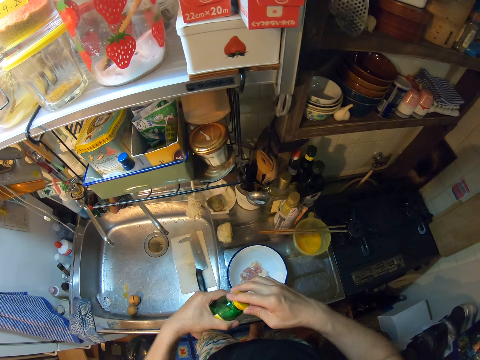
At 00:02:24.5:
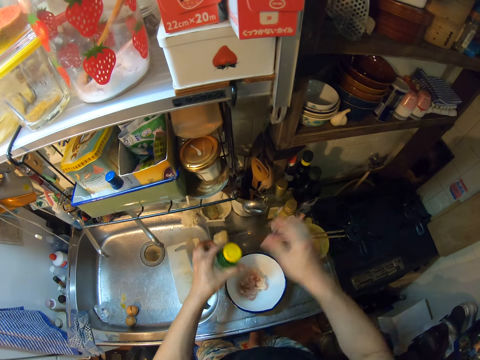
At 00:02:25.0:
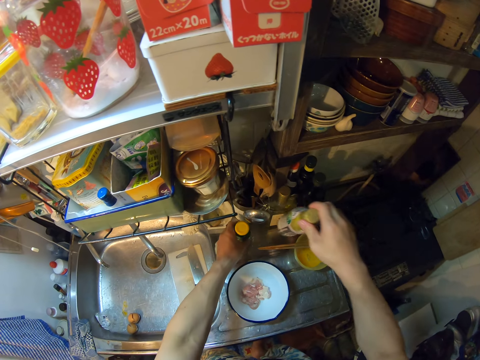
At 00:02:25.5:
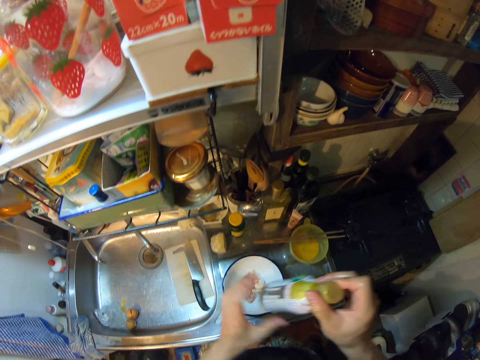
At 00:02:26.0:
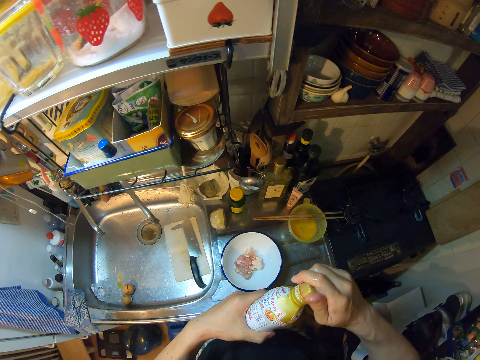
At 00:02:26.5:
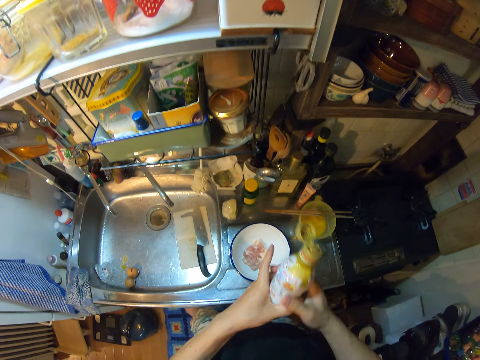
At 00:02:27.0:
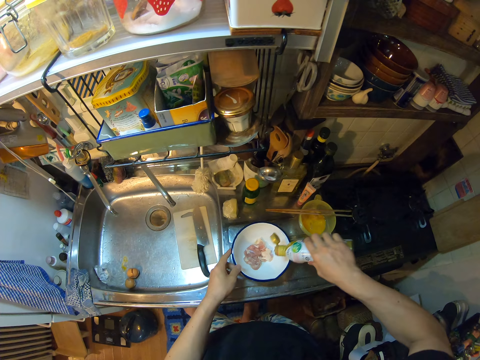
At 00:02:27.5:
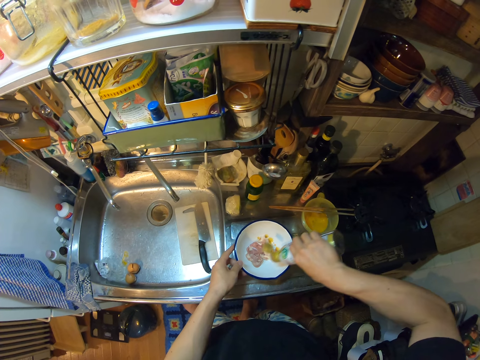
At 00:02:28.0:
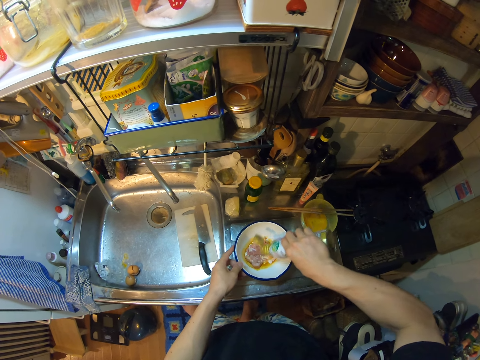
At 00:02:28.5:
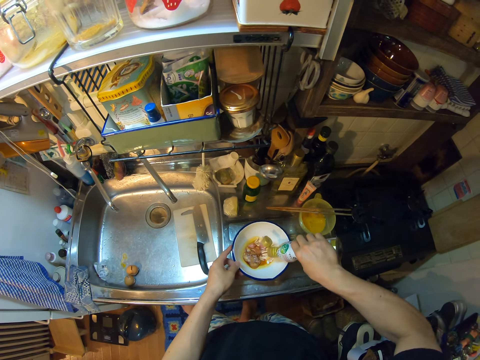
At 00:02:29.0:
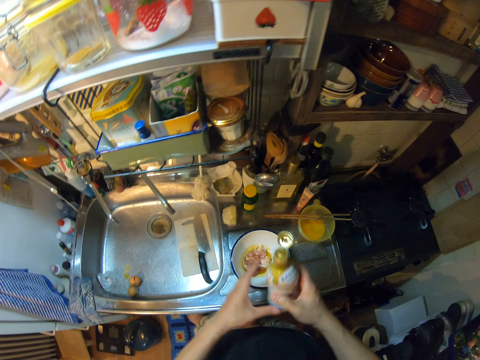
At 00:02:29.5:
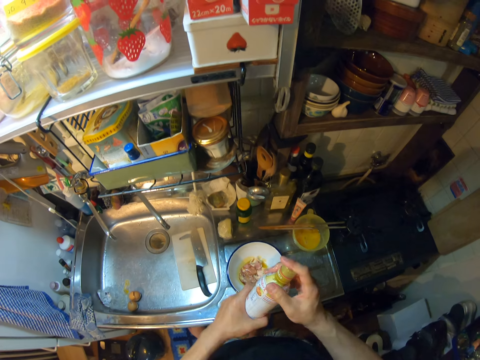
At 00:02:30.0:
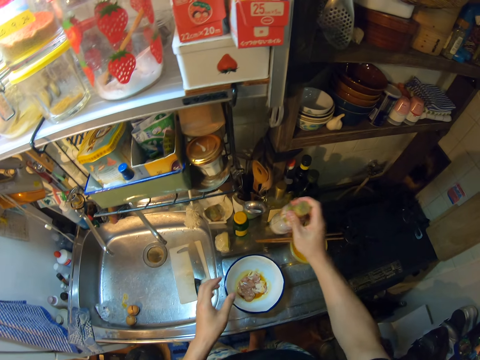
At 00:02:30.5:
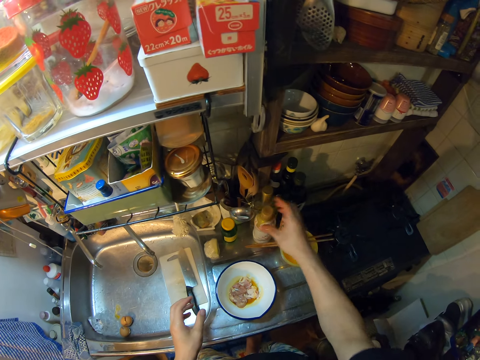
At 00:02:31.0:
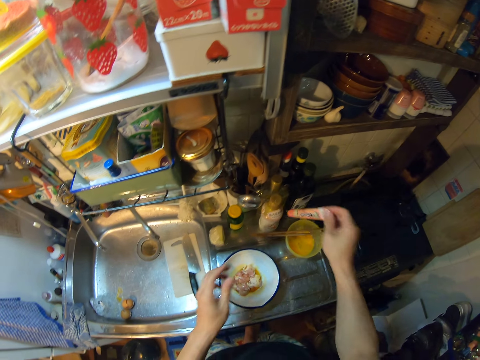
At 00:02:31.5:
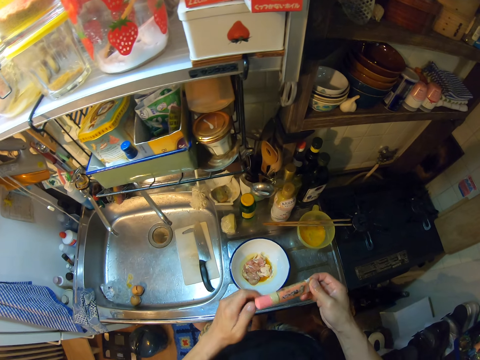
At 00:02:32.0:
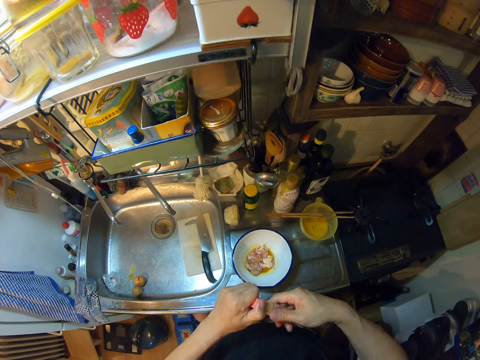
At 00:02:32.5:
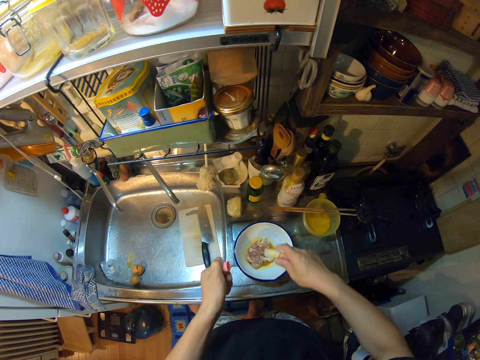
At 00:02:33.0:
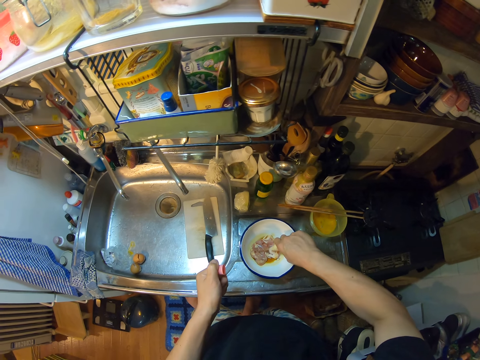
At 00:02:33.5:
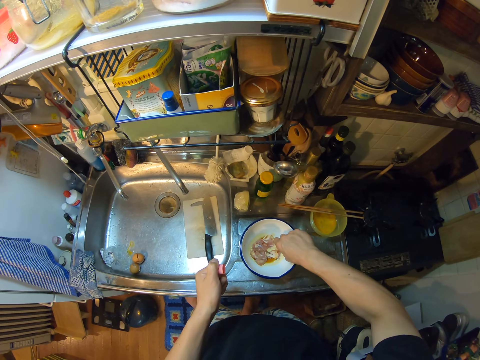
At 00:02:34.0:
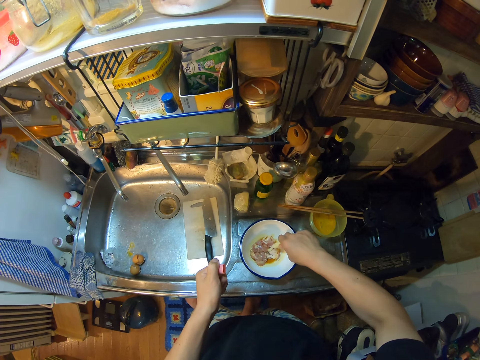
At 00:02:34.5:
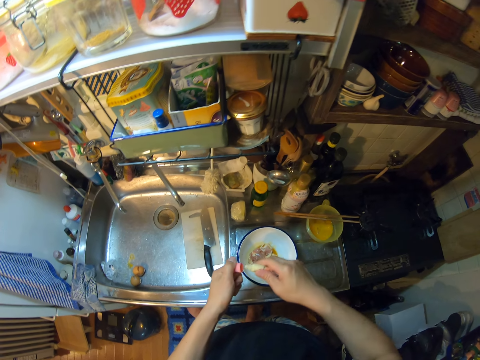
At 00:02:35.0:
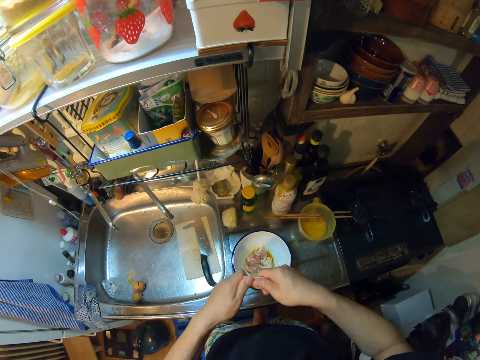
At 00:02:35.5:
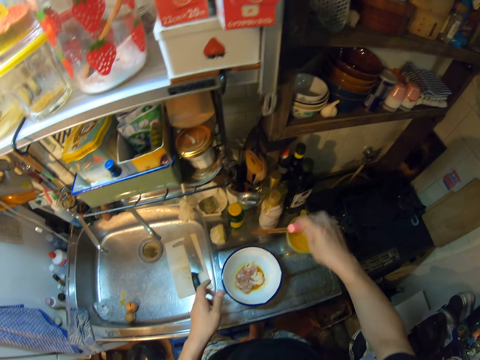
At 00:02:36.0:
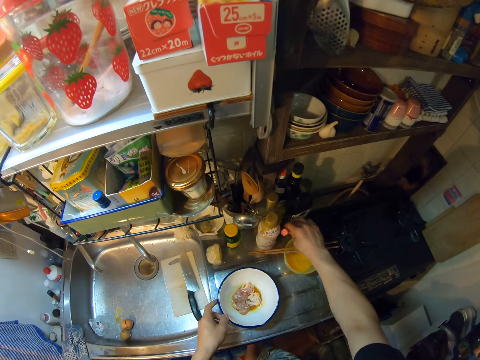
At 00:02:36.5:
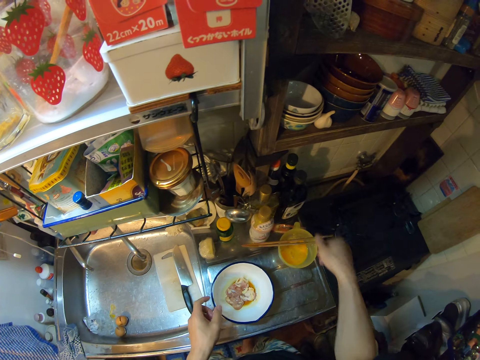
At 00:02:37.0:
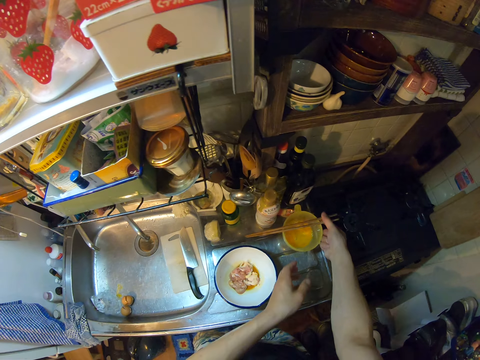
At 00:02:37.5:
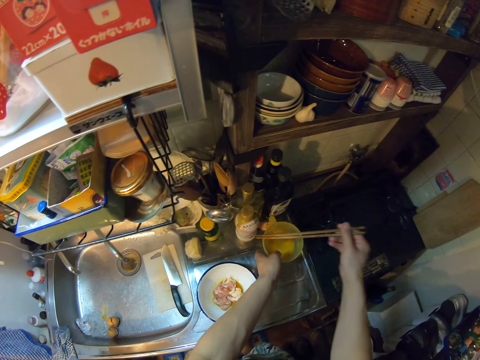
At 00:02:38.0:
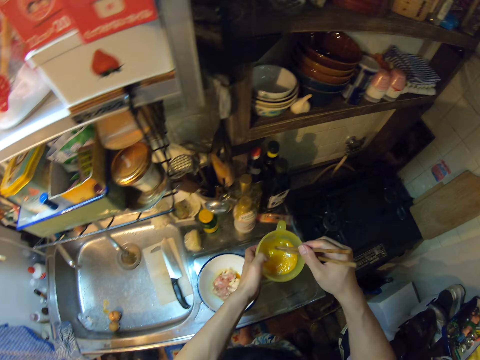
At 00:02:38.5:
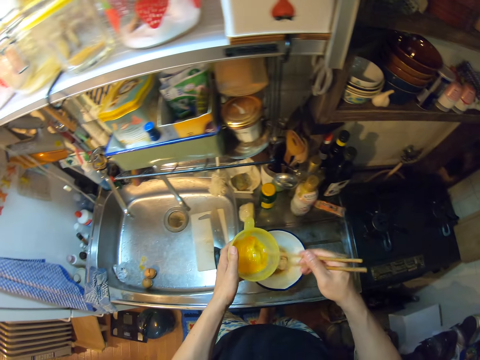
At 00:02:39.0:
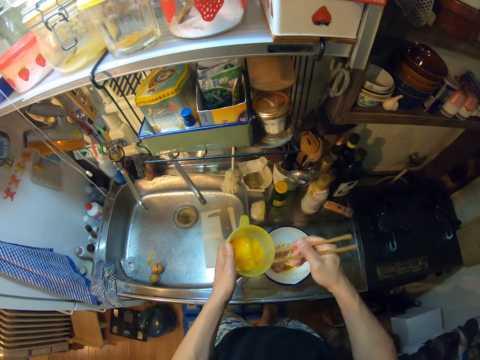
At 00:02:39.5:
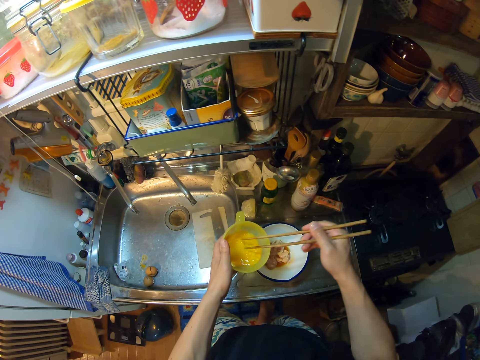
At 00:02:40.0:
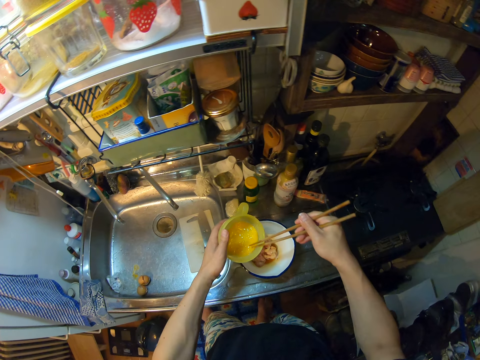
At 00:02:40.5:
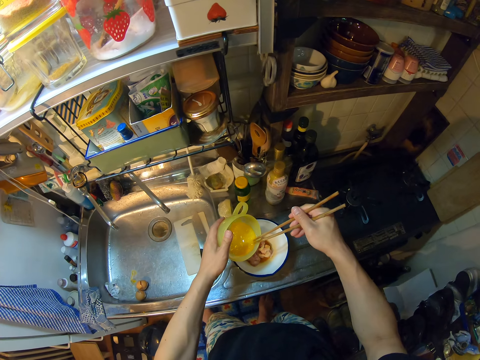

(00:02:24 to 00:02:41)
The camera wearer covers the bottle with the lid. She drops the bottle on the sink and picks up another bottle on the sink with her right hand. She holds the bottle with hands. She opens the lid of the bottle. She pours some oil in the bottle into the bowl on the sink. She holds the bottle with hands. She covers the bottle with the lid. She drops the bottle on the sink. She picks up a tube on the sink with her right hand. She holds the tube with hands. She opens the lid of the tube. She presses out some cream from the tube into the bowl on the sink. She covers the tube with the lid. She drops the tube on the sink. She picks up the chopsticks on the bowl on the sink. She picks up the bowl with eggs on the sink with her left hand. She stirs the egg in the bowl with the chopsticks.

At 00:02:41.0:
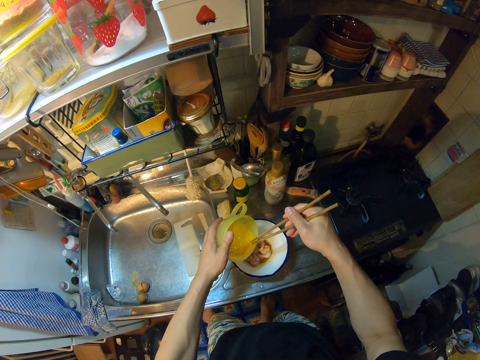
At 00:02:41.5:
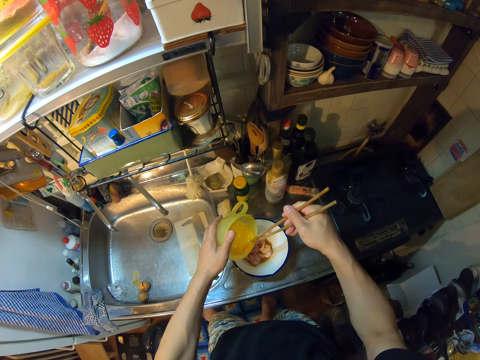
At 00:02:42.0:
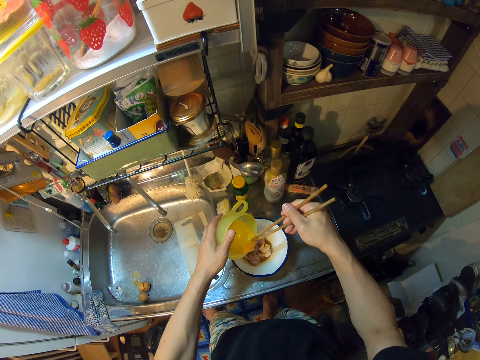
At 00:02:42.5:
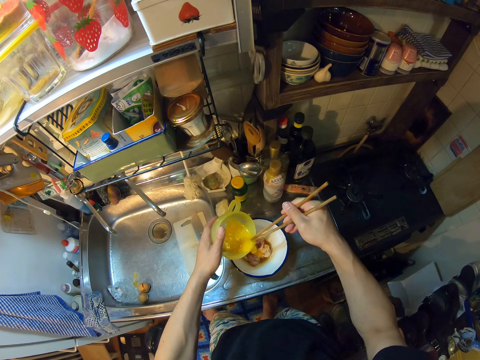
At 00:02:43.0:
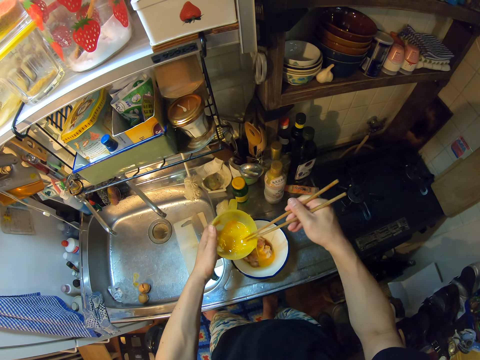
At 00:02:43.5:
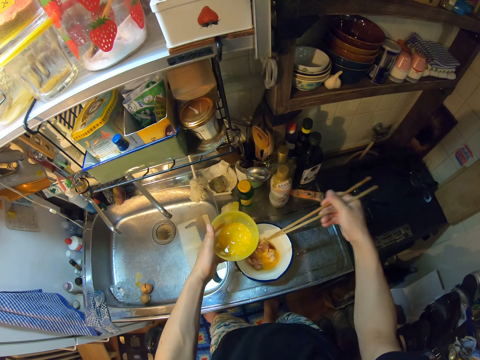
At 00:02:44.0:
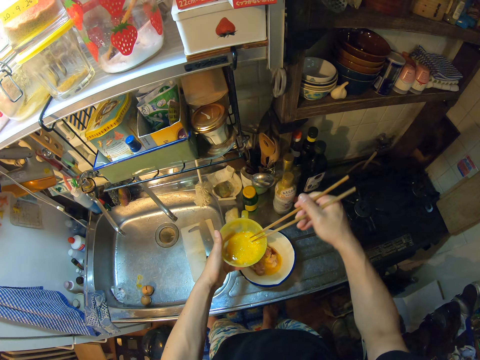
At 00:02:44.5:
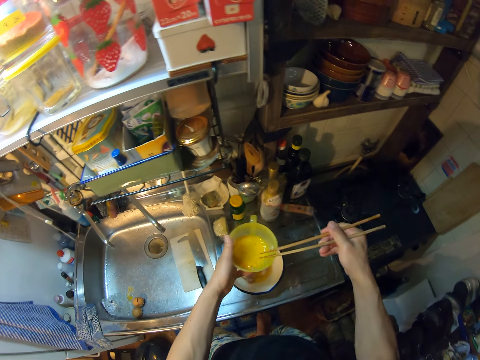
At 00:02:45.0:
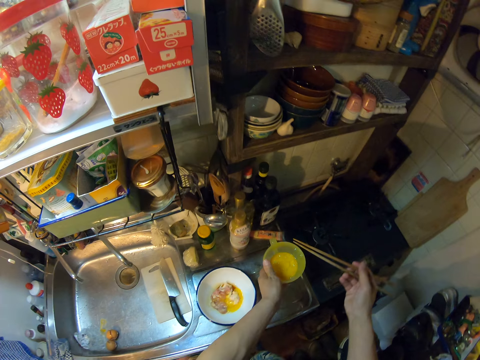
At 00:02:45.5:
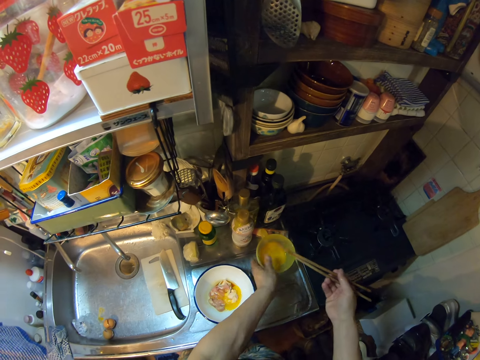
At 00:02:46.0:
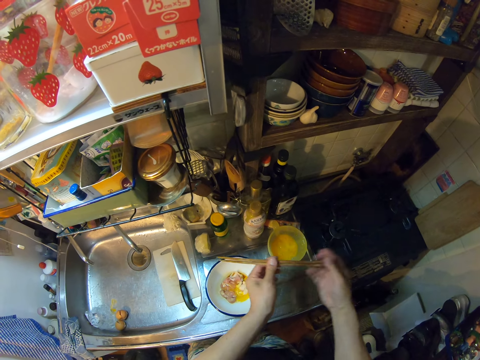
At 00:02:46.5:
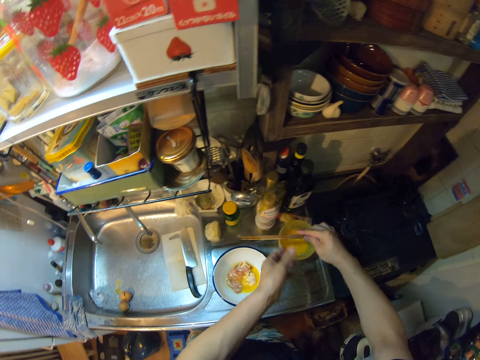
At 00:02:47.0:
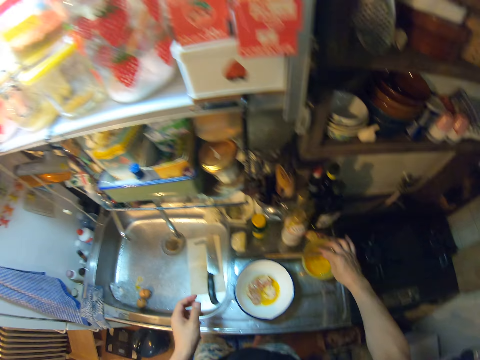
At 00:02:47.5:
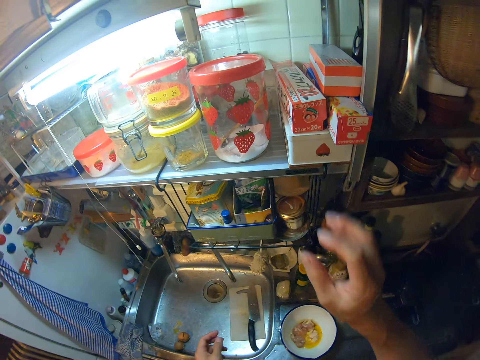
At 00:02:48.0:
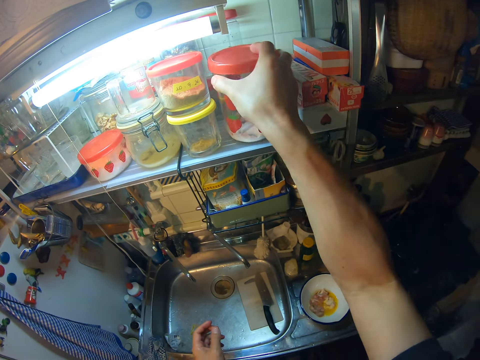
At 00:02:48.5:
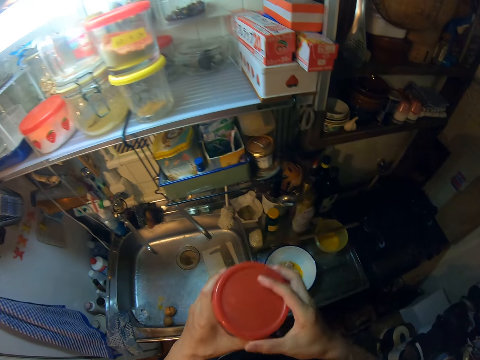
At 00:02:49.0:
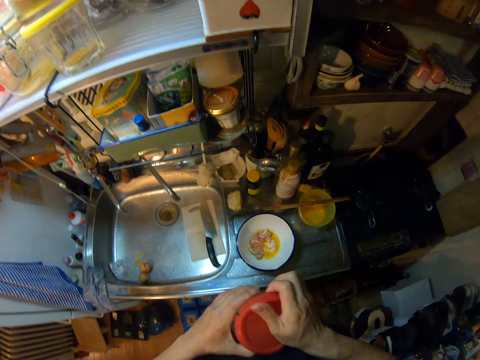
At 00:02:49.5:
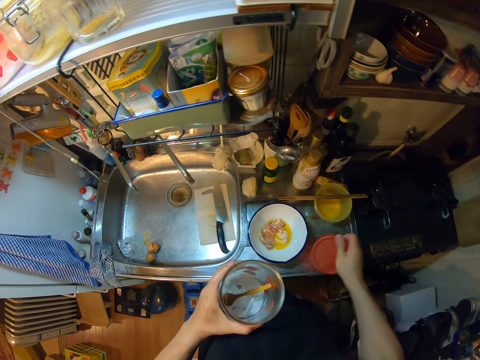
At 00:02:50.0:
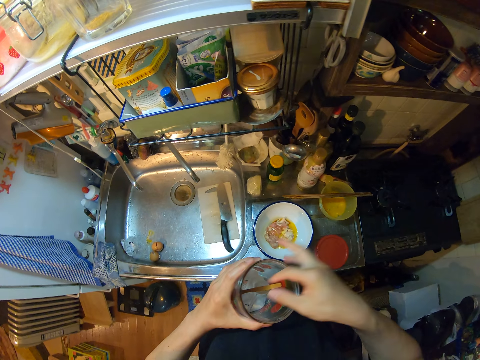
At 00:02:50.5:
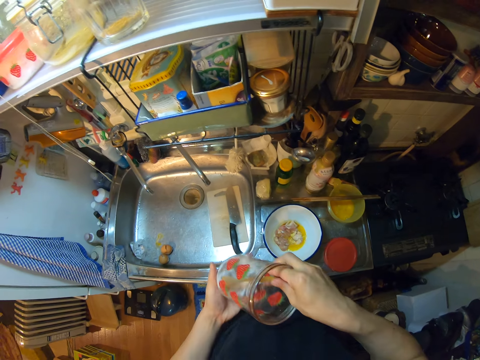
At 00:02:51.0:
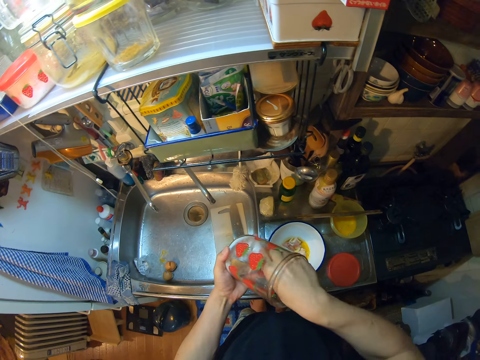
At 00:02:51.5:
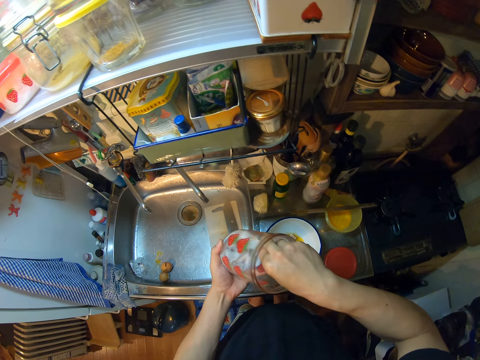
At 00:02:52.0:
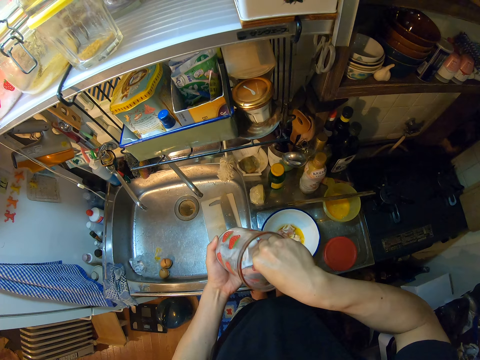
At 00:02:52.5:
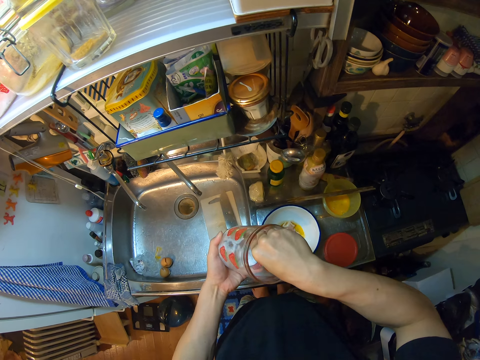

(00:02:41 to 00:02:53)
The camera wearer puts the chopsticks in a bowl with eggs. She pours some egg in the bowl into the meat bowl on the sink. She drops the bowl with eggs on the sink. She holds the chopsticks with hands. She drops the chopsticks on the bowl on the sink with a hand. She picks up a storage container on a shelf in the kitchen with her right hand. She holds the container with hands. She switches the container to her left hand. She removes the lid of the container. She drops the lid of the container on the sink. She picks up a wooden tea spoon in the storage container.
